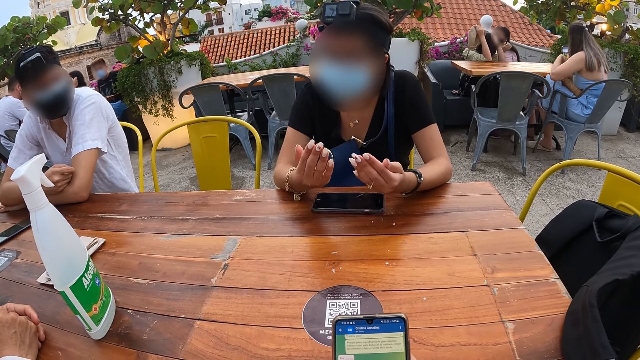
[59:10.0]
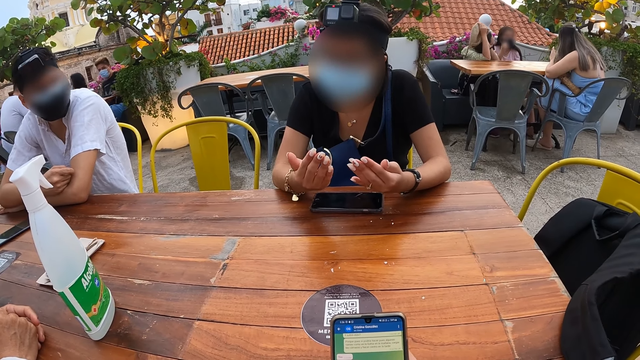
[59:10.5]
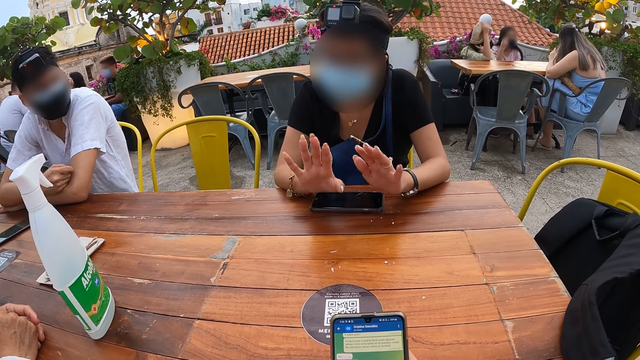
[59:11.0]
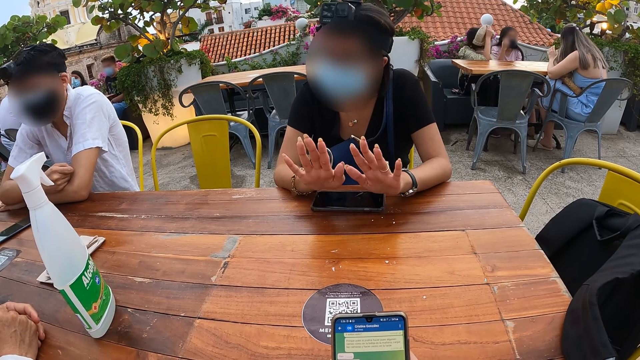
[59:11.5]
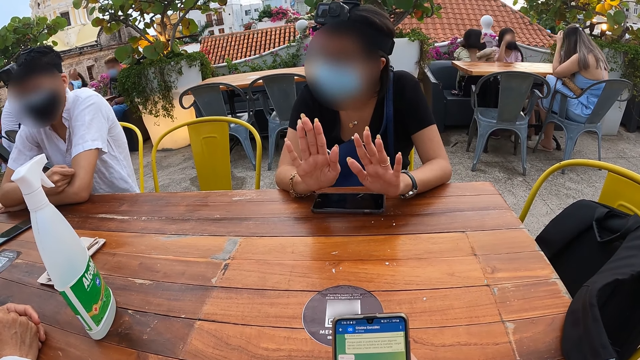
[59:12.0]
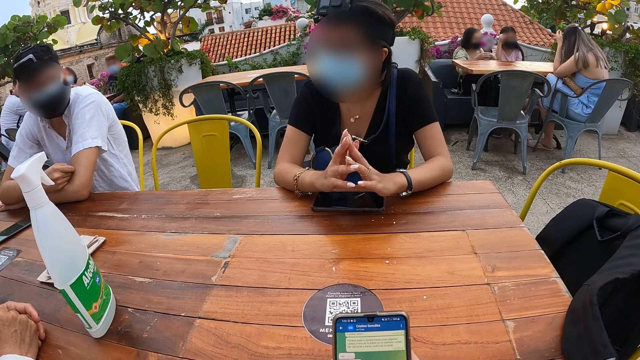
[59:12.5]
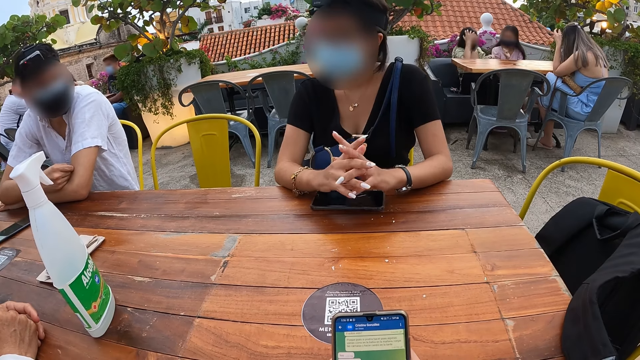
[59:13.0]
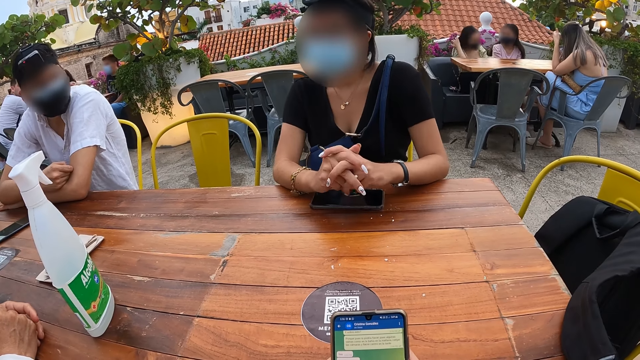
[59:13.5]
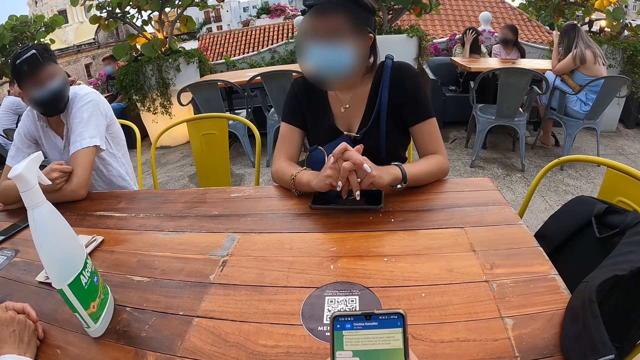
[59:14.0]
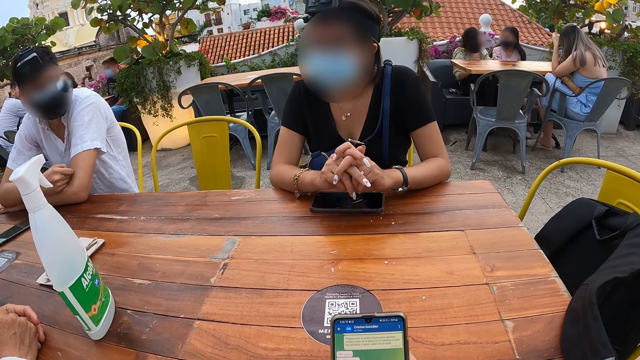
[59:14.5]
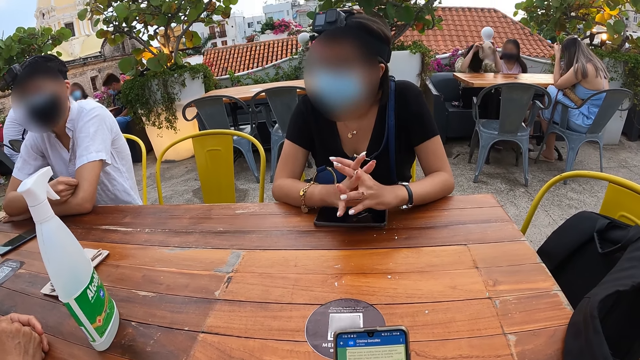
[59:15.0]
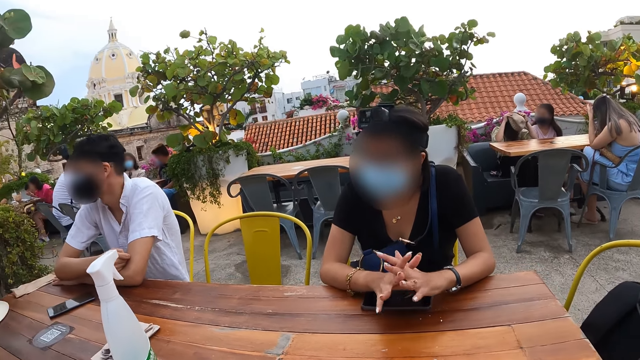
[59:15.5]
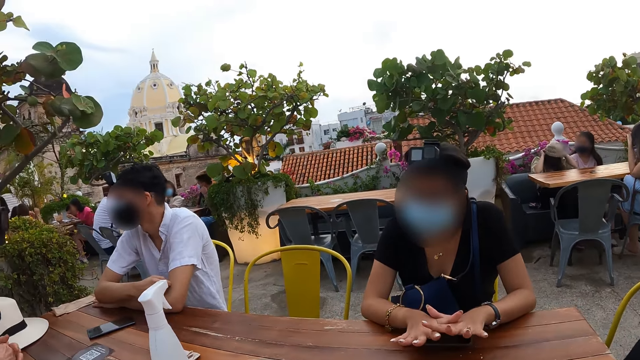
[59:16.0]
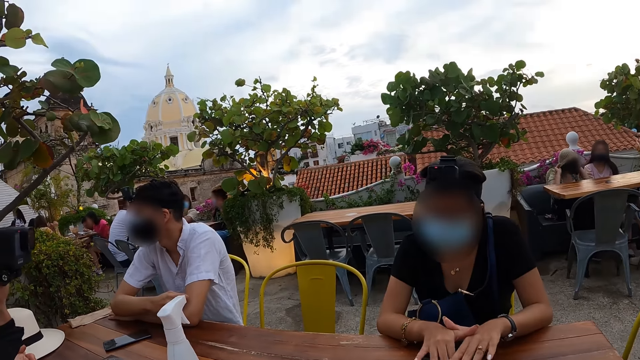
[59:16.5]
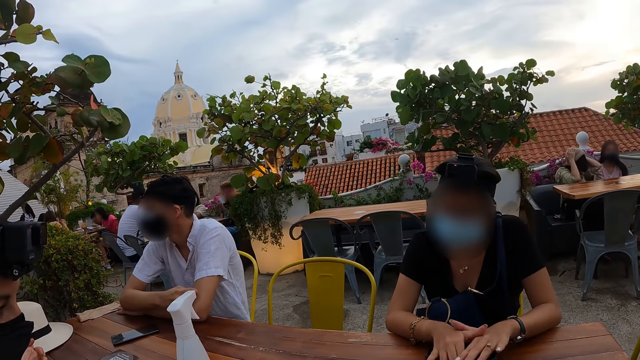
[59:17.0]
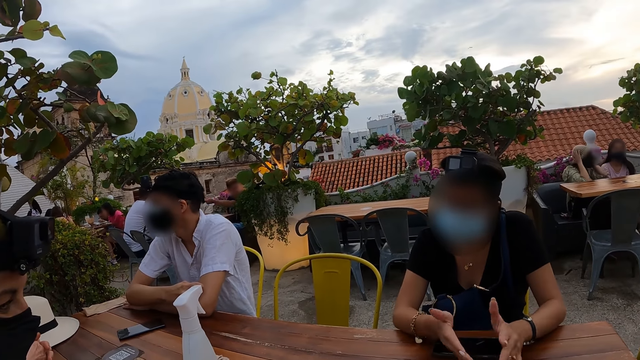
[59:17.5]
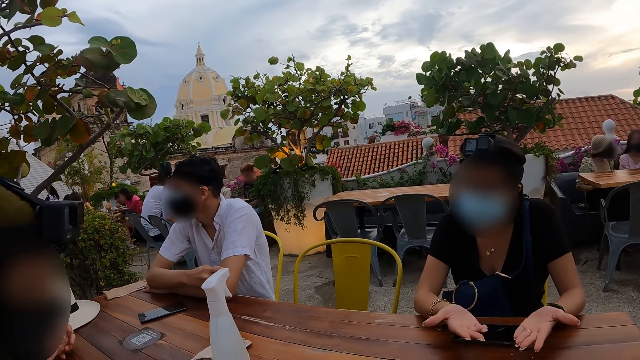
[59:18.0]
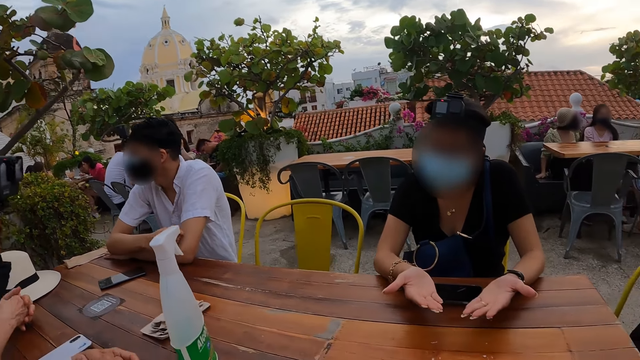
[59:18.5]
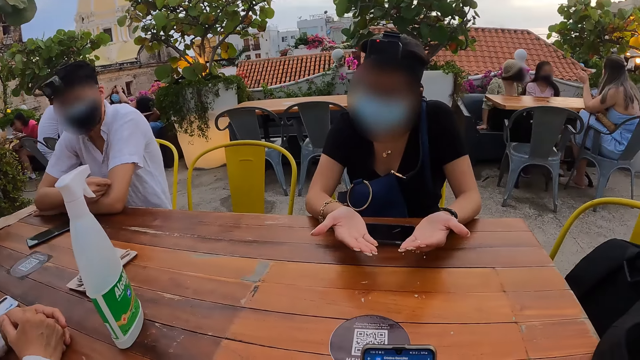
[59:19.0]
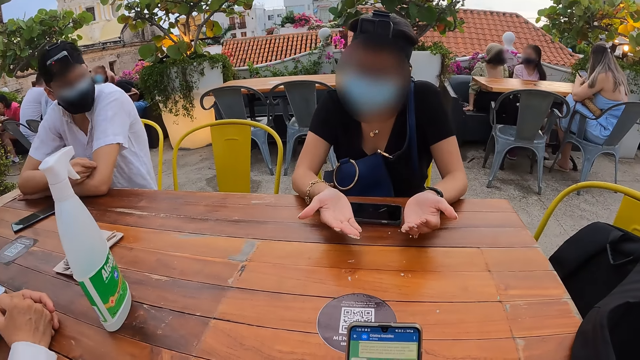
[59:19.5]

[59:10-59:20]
The camera wearer looks at a man.

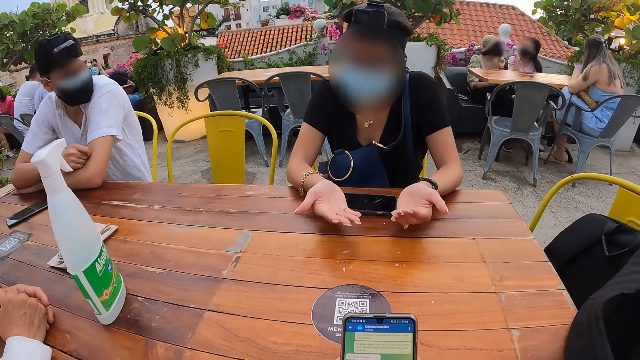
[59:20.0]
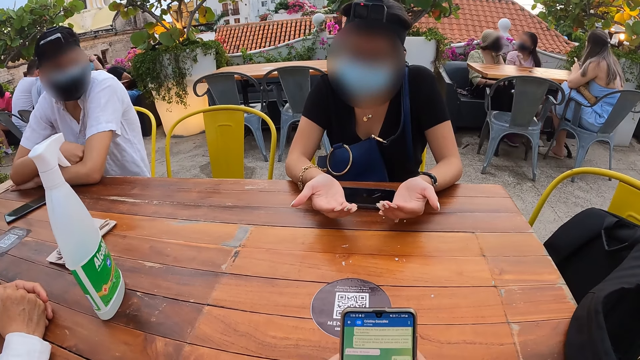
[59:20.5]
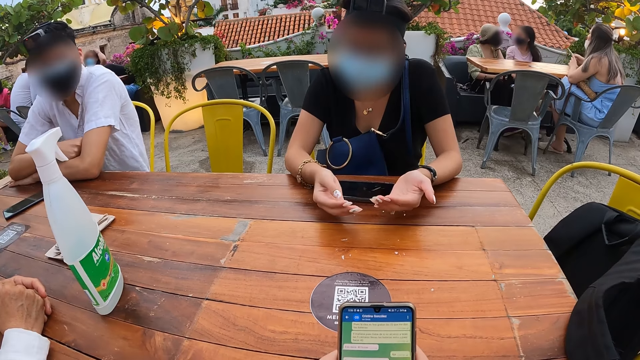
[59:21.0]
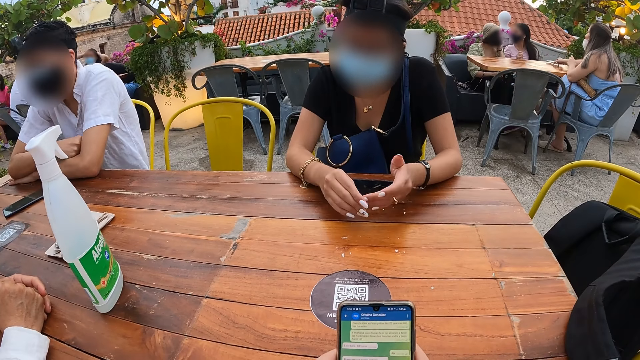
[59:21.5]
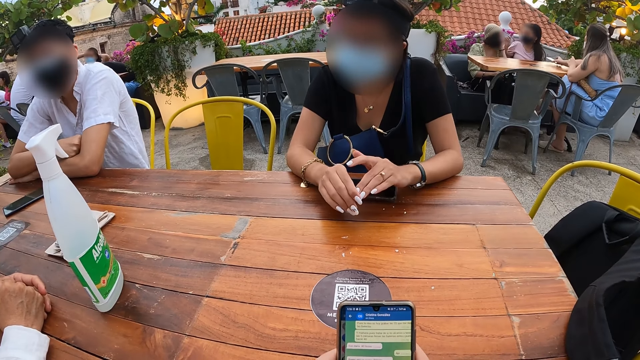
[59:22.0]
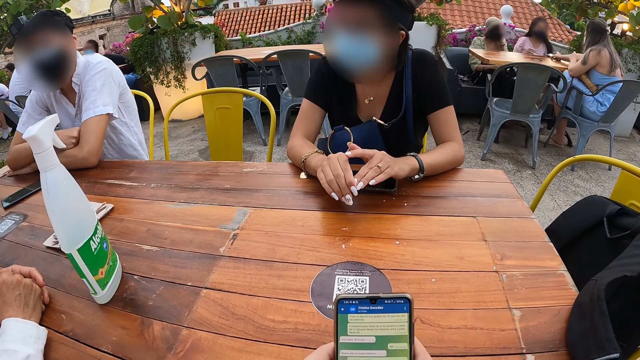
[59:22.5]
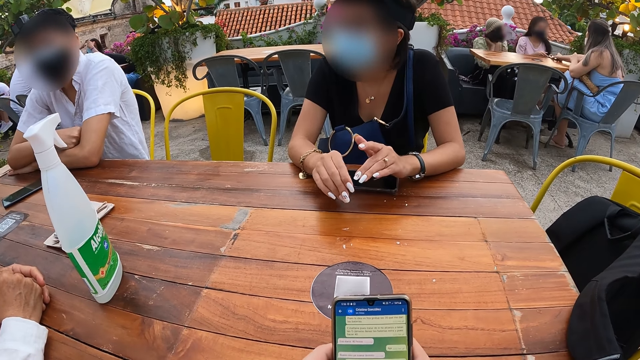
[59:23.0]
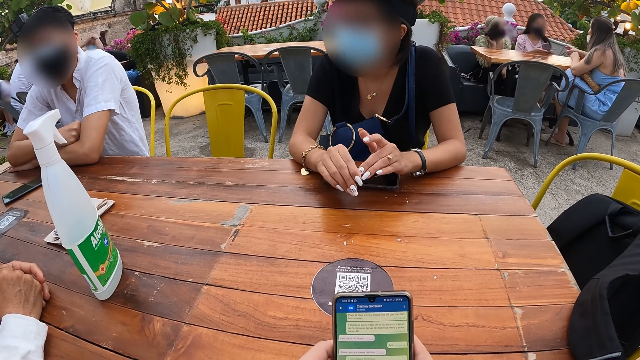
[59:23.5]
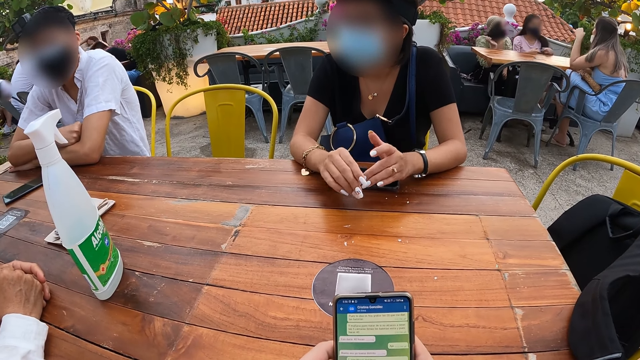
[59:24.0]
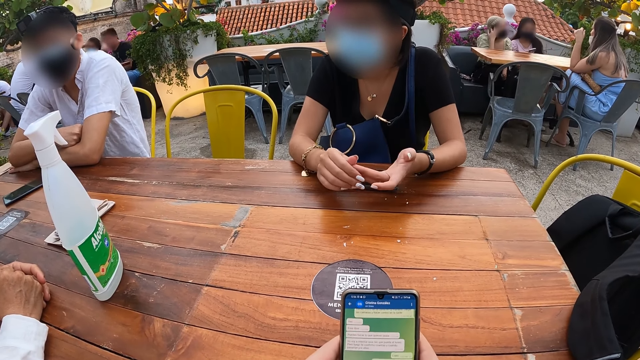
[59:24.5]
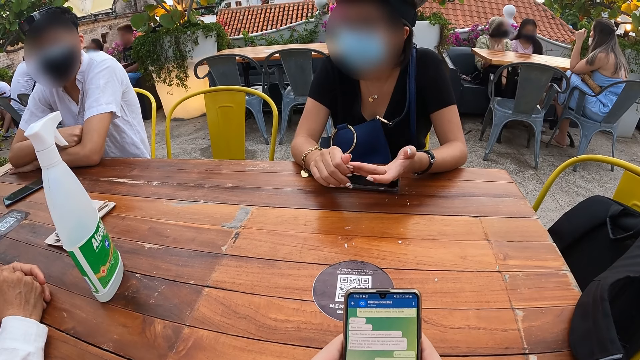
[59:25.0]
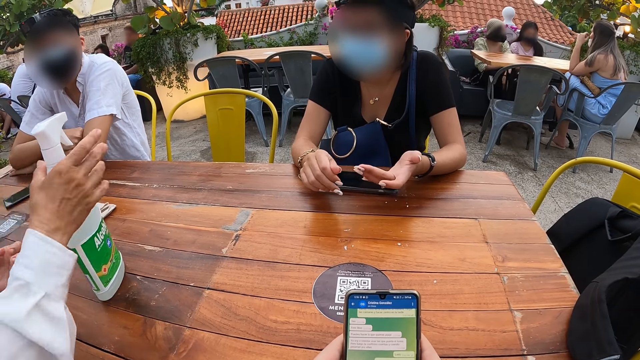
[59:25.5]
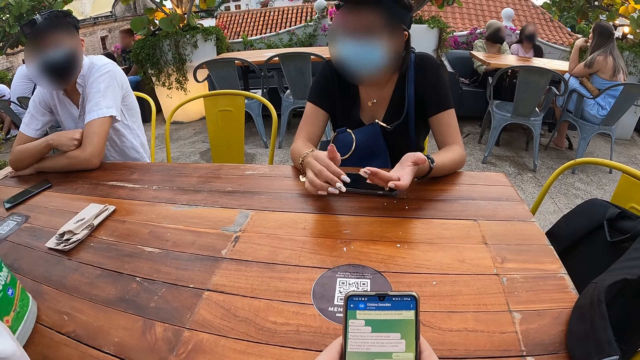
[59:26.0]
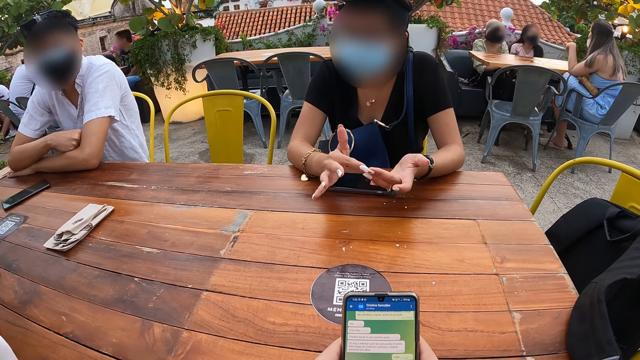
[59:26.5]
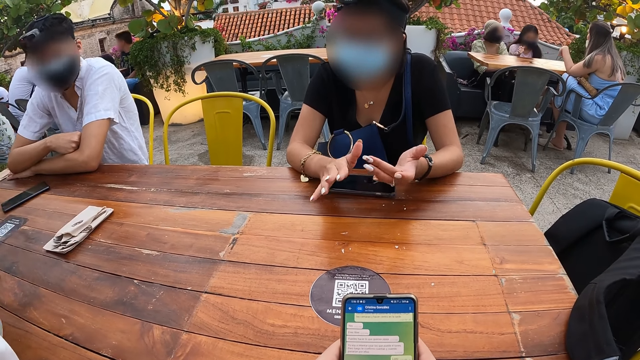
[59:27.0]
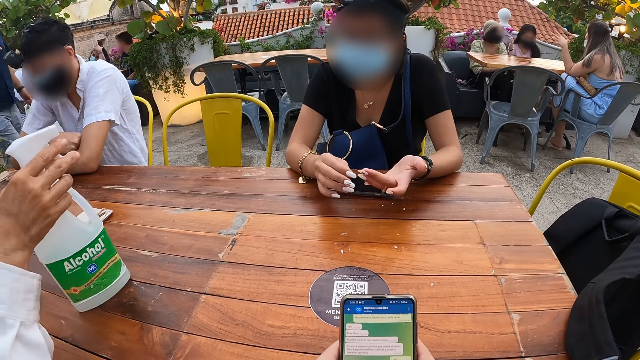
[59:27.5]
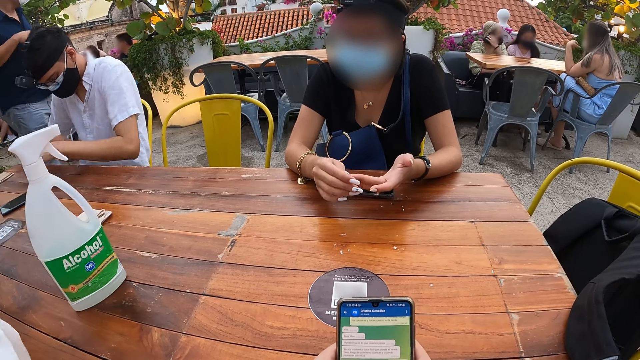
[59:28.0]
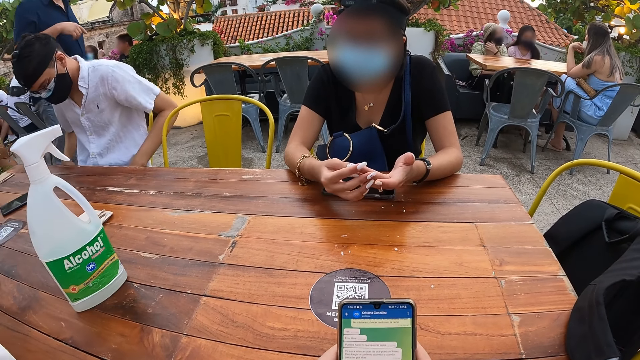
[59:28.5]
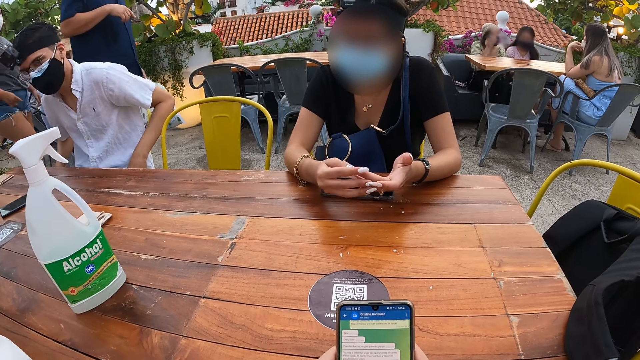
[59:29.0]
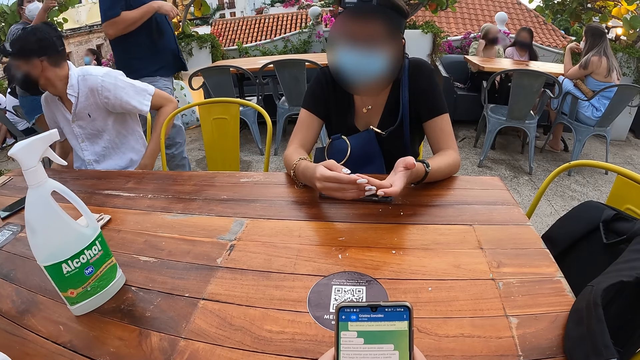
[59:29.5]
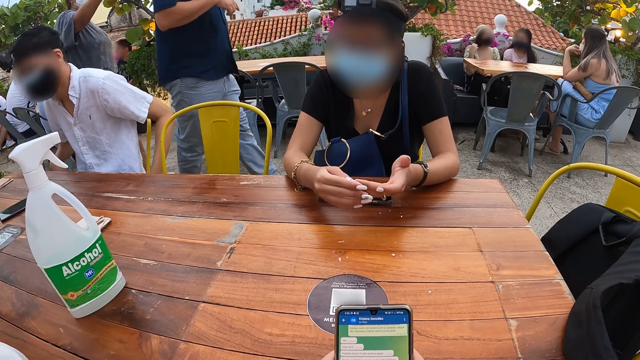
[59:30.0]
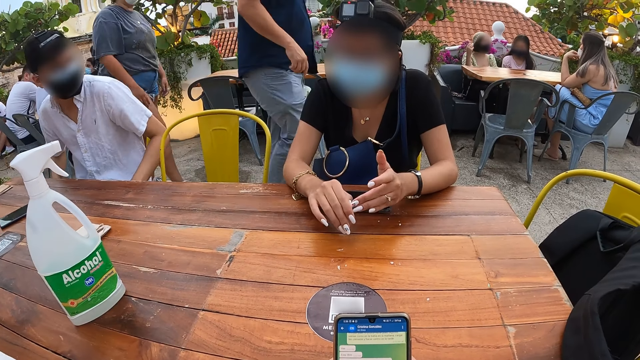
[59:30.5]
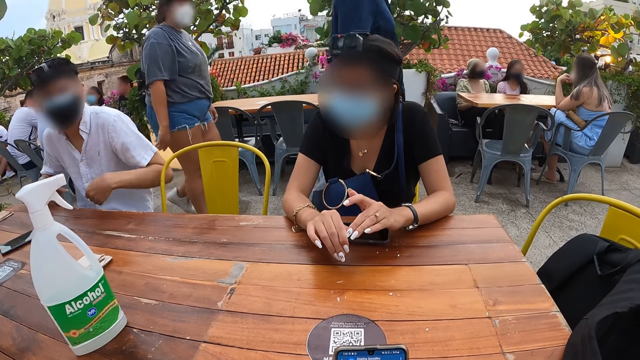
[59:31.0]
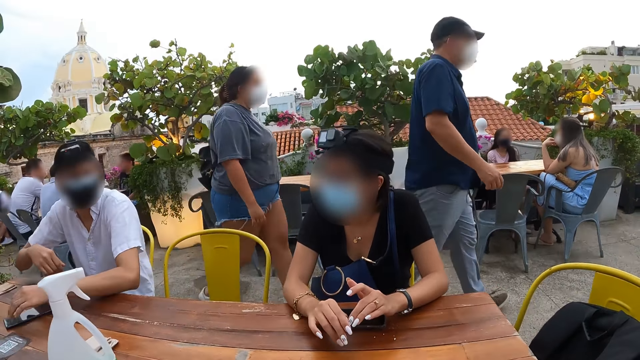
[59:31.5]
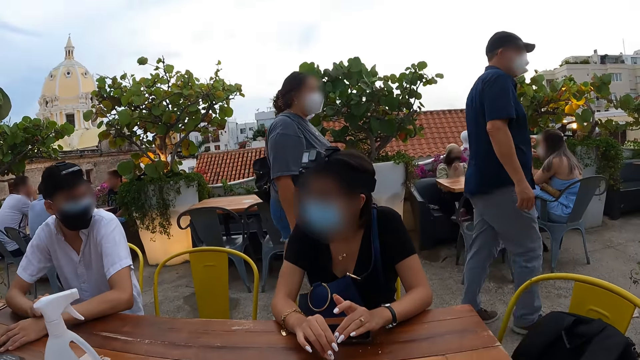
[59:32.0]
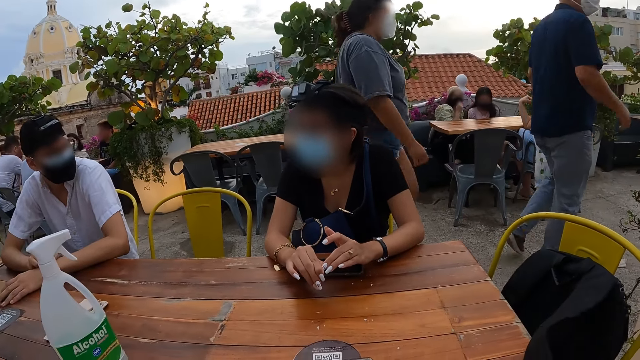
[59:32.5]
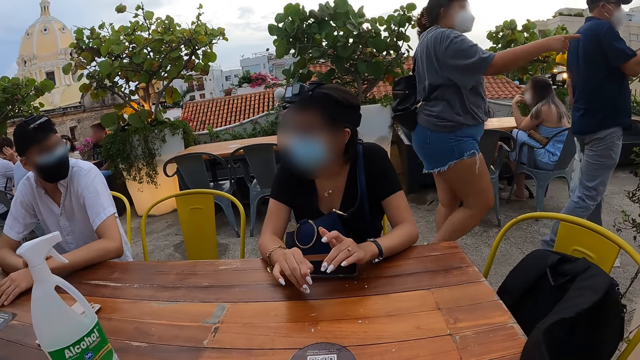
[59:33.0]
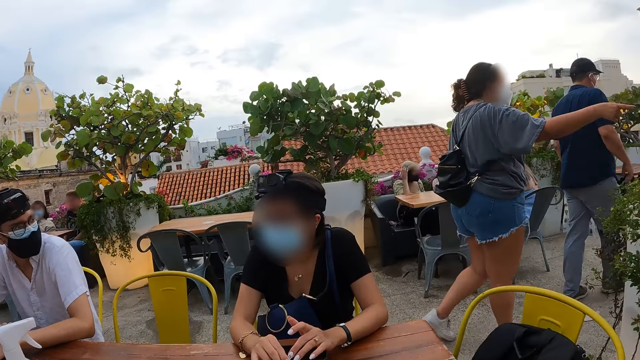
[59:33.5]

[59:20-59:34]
The camera wearer uses the phone. A man picks up a bottle on a table with his right hand. The man drops the bottle on the table with his right hand. Another man walks along a pathway. A woman walks along the pathway. The camera wearer looks at the woman.
